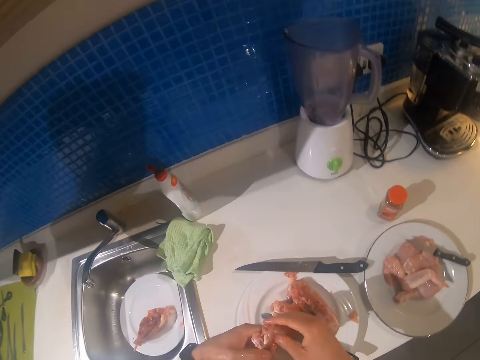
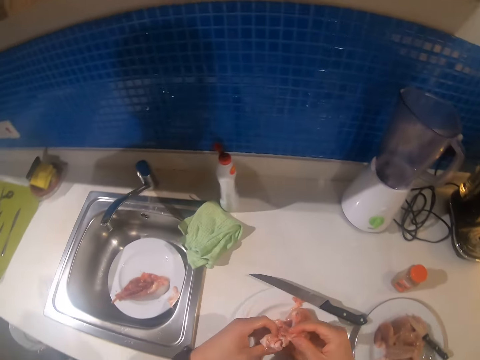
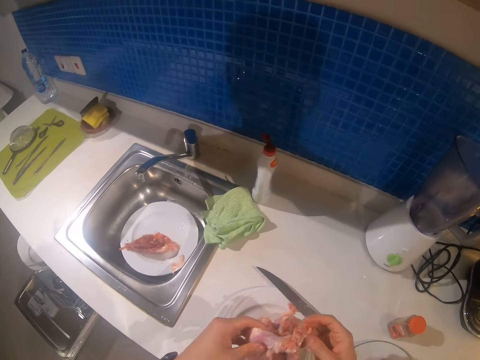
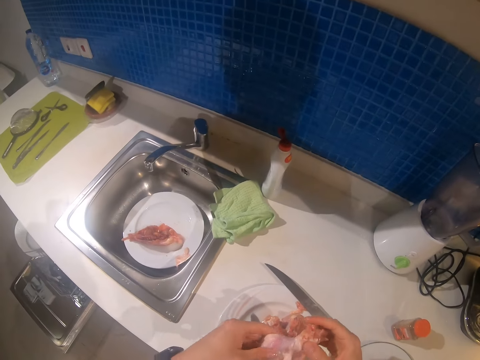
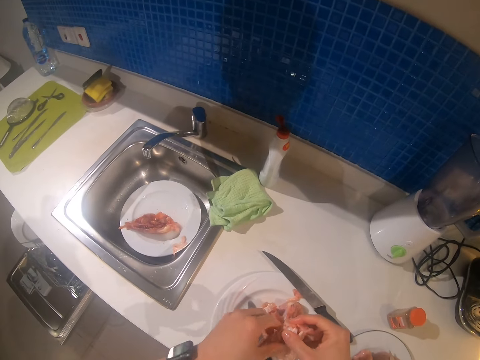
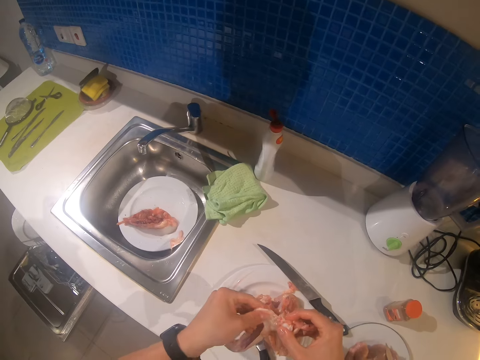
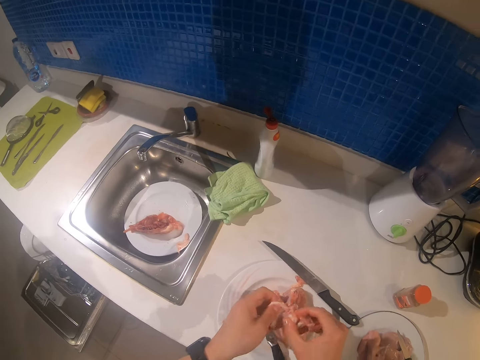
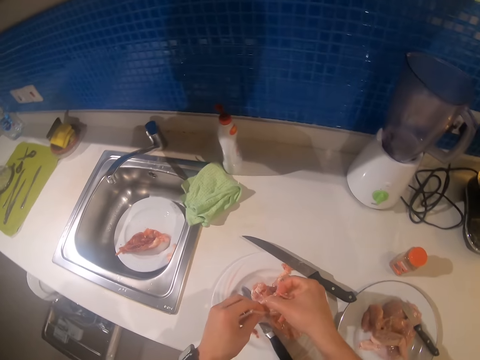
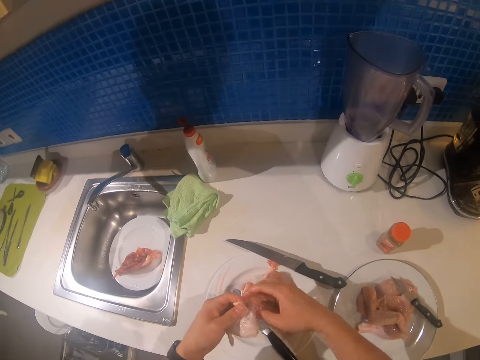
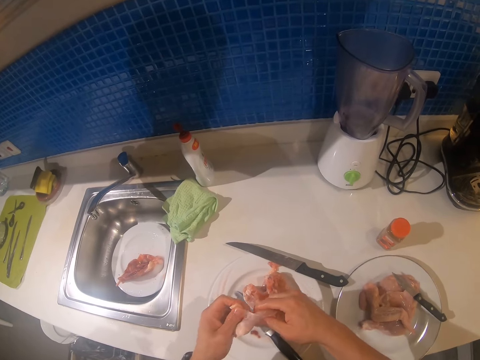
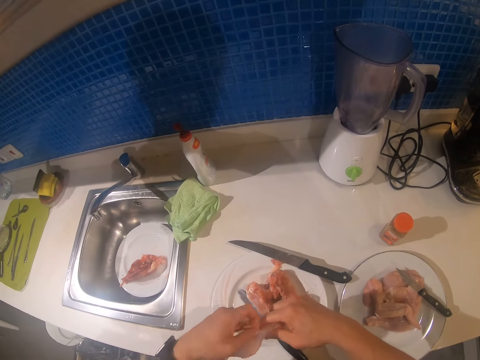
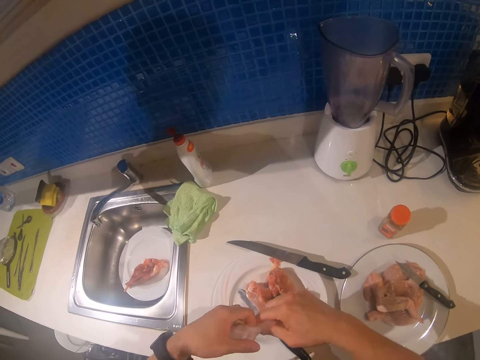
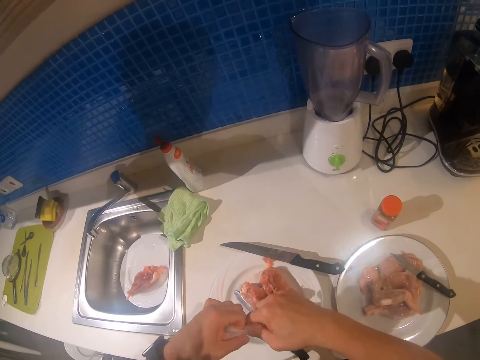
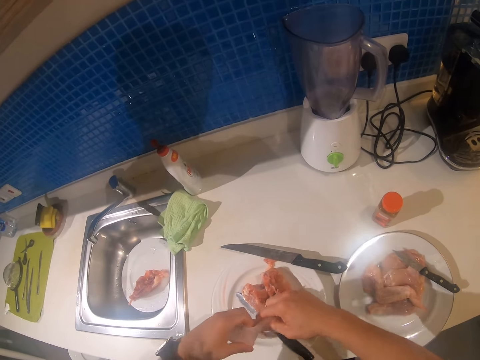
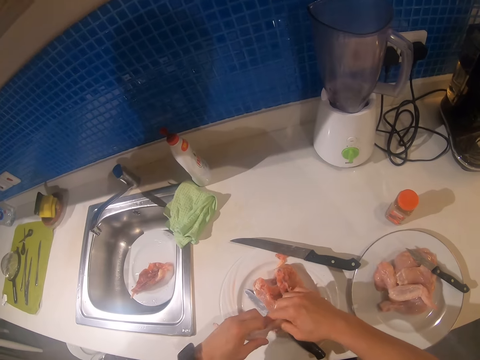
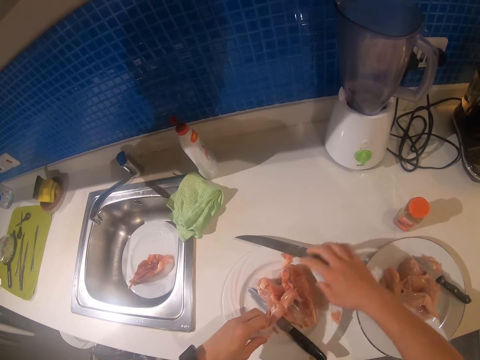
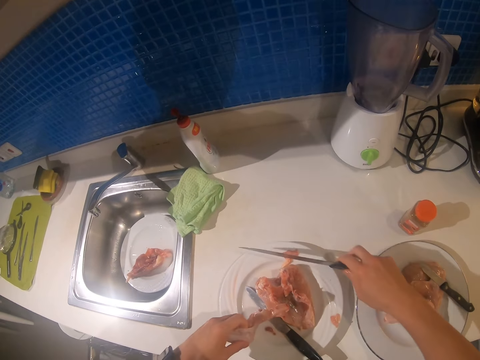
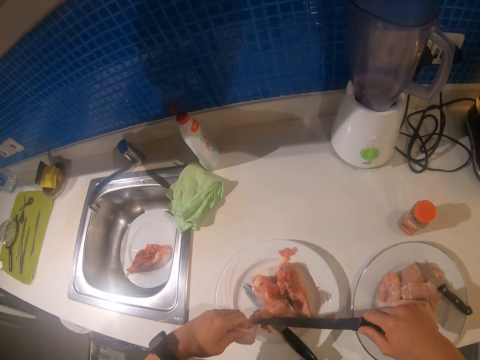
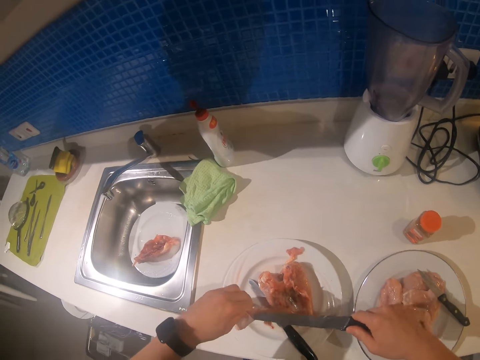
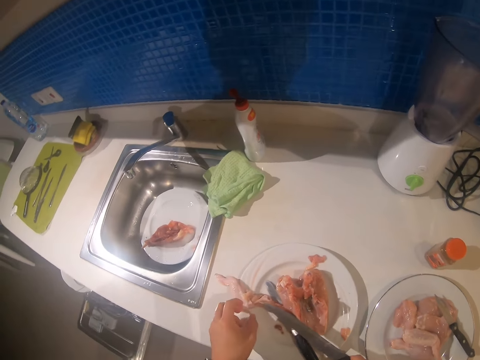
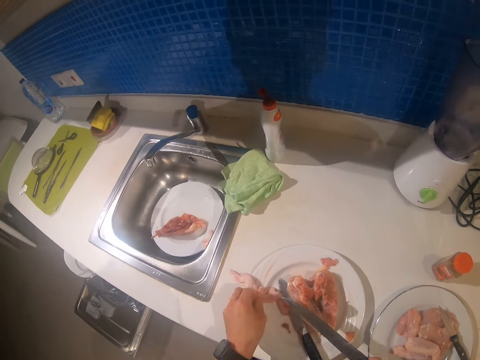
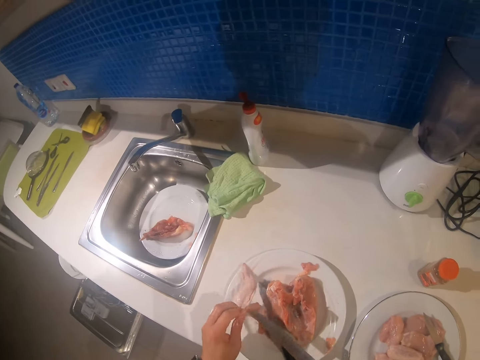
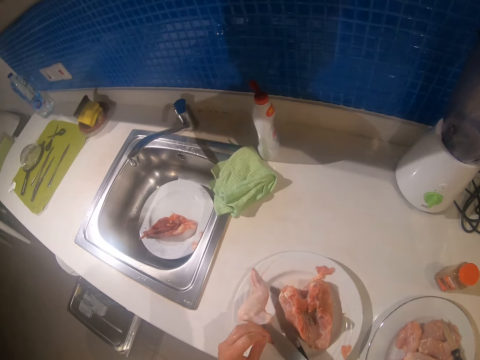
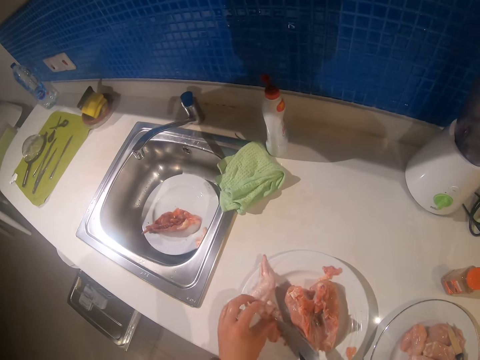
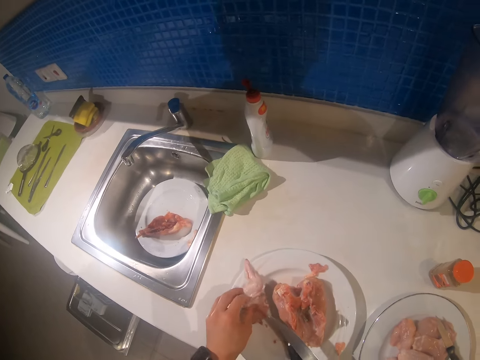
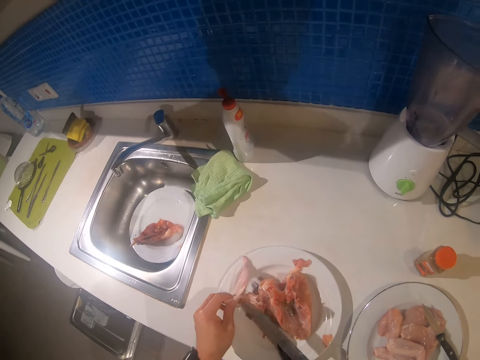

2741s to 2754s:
The camera wearer puts the knife down. They separate a piece of meat using fingers. They hold the chicken piece with both hands. They pick up the knife and cut the piece of meat with the knife.

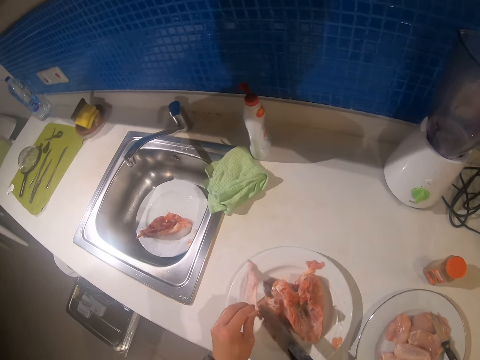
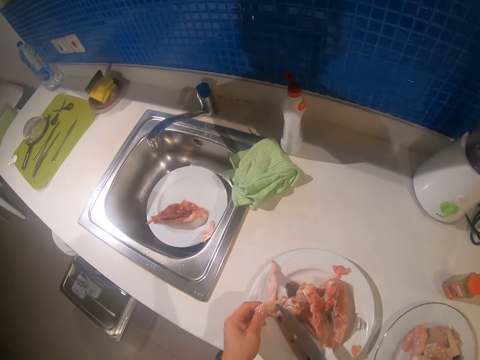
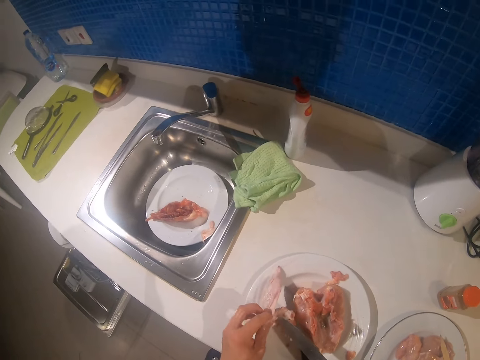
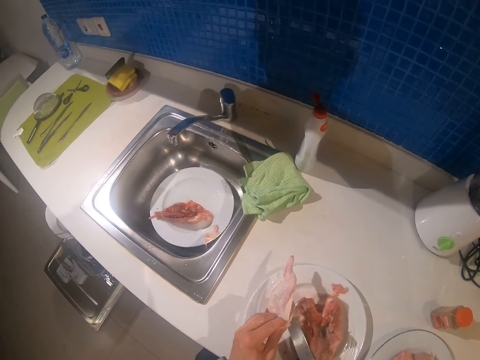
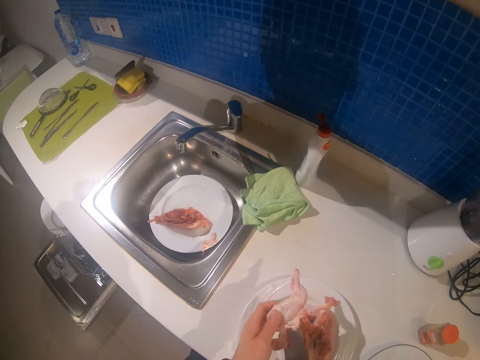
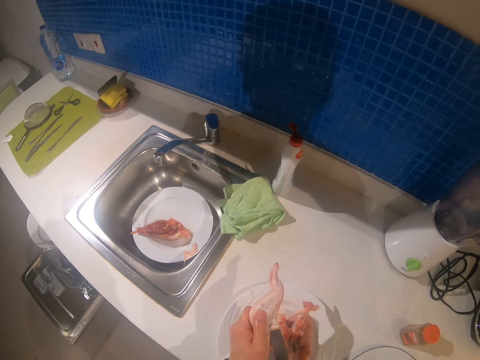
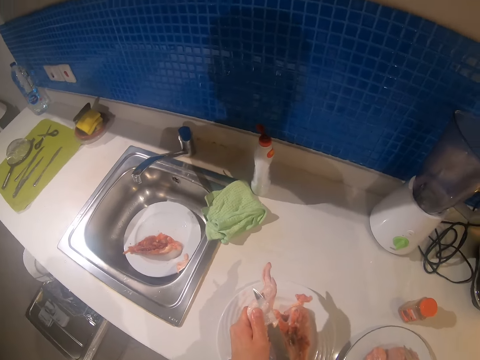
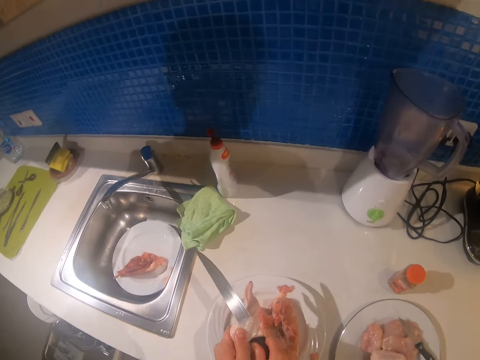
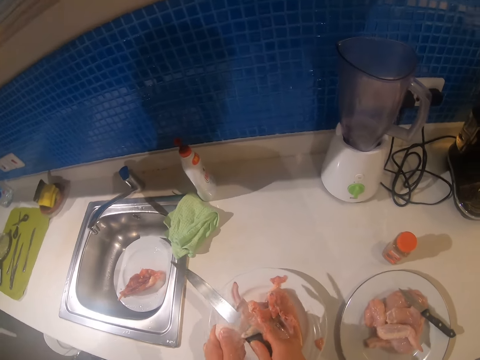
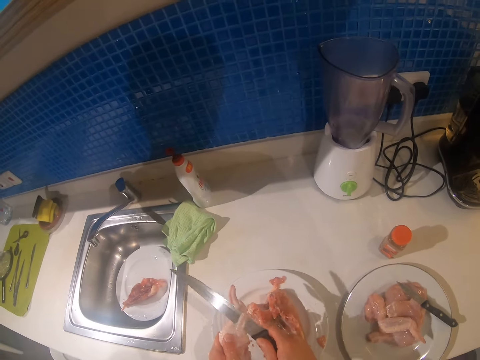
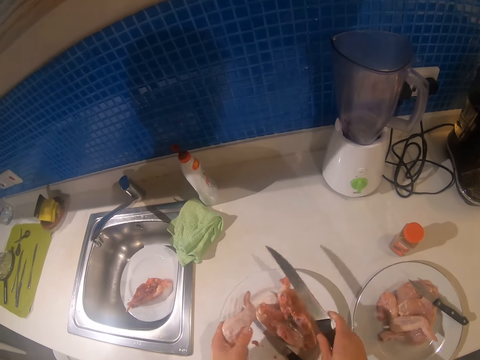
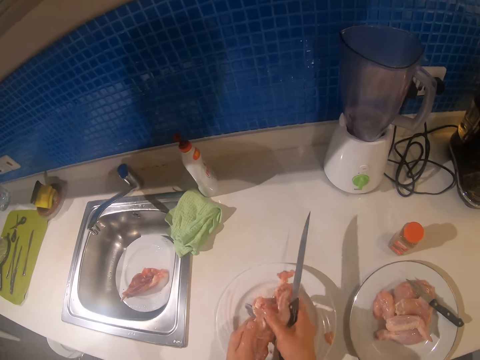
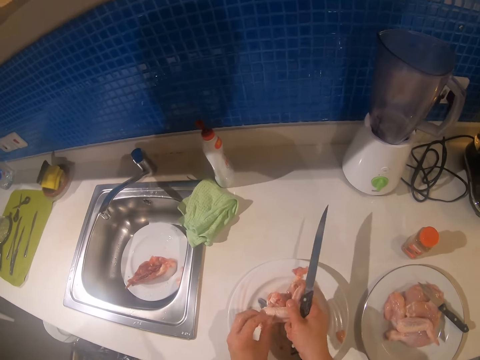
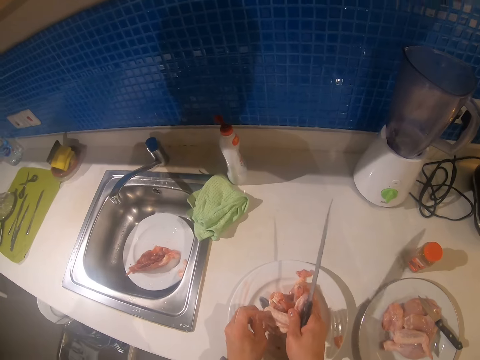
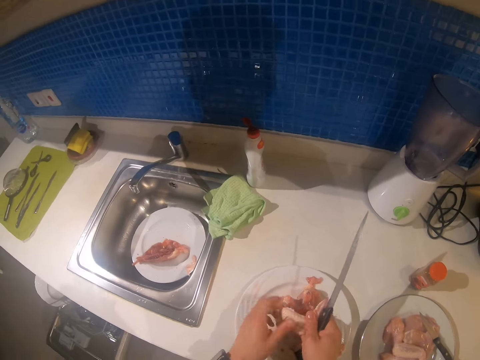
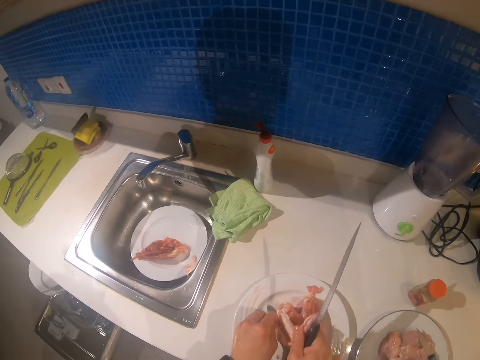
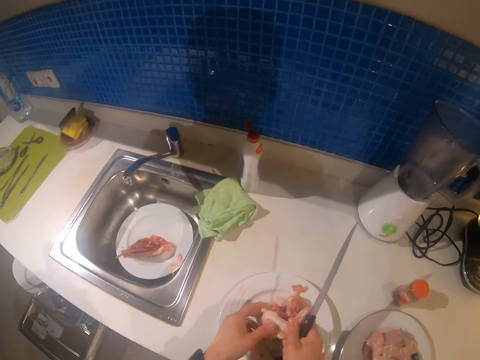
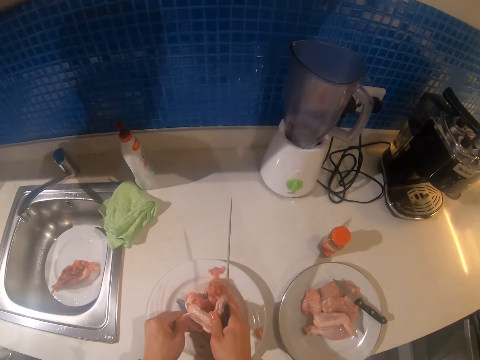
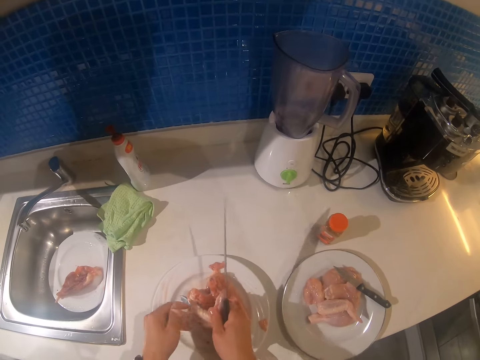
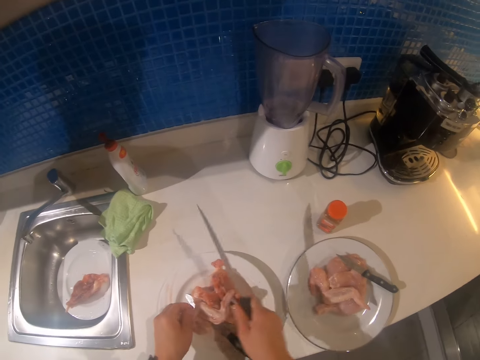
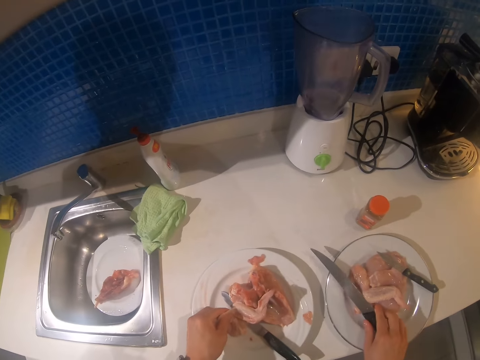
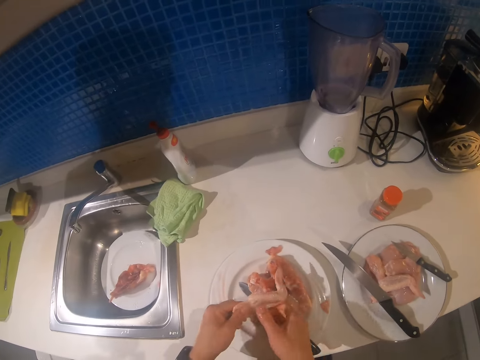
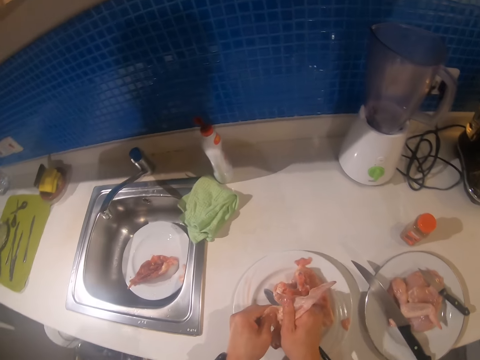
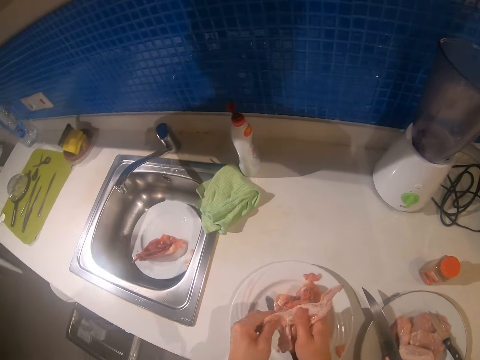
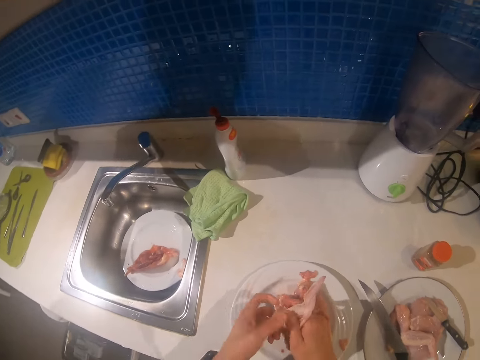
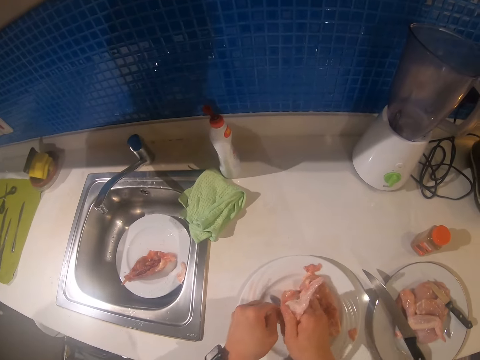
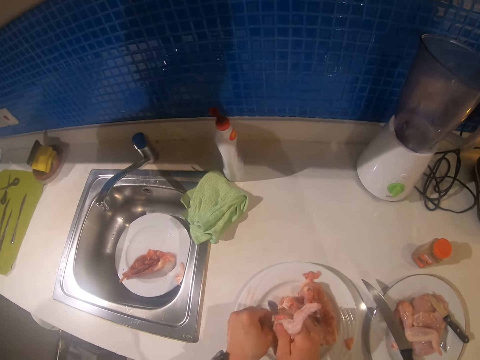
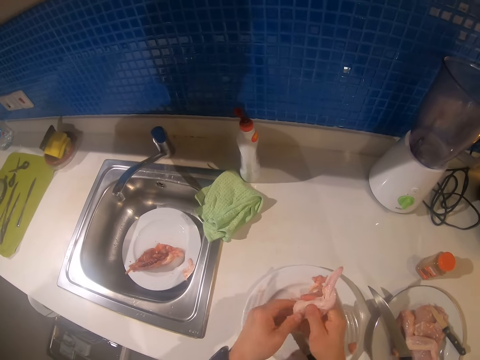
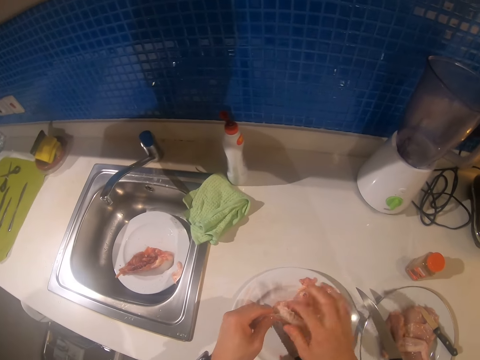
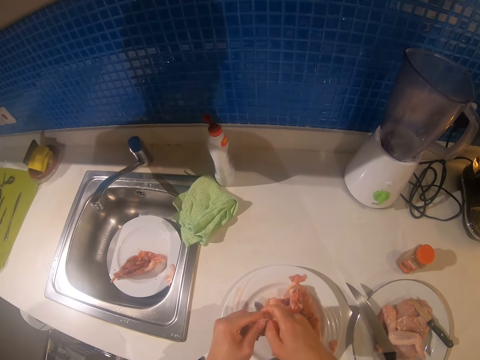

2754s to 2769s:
The camera wearer cuts the chicken. They separate a piece of meat using fingers. They put the knife down and separate the piece of meat using fingers.
